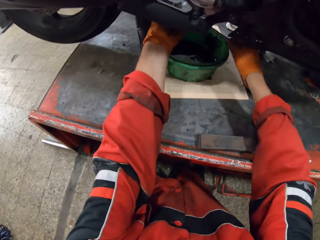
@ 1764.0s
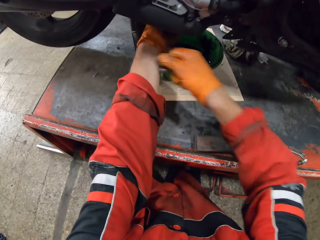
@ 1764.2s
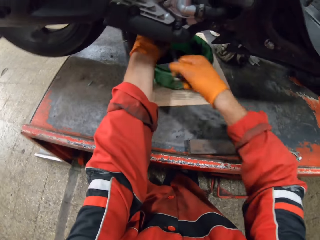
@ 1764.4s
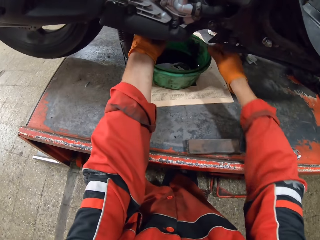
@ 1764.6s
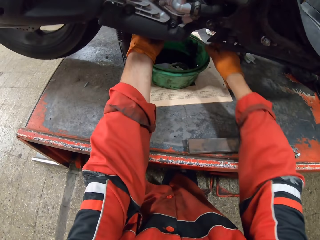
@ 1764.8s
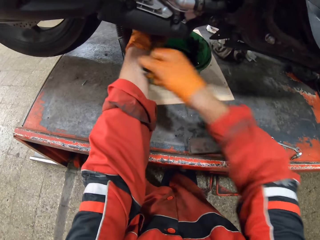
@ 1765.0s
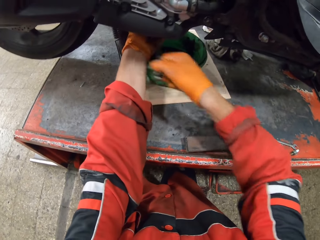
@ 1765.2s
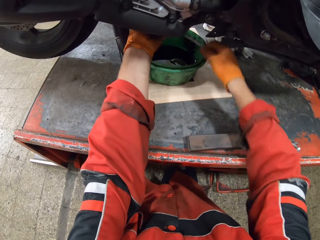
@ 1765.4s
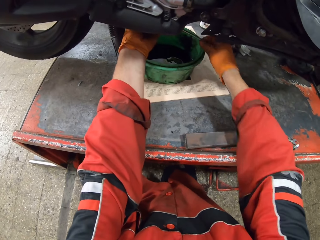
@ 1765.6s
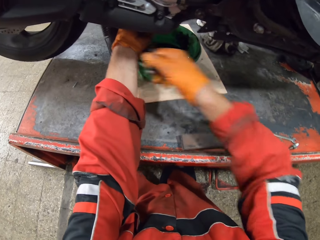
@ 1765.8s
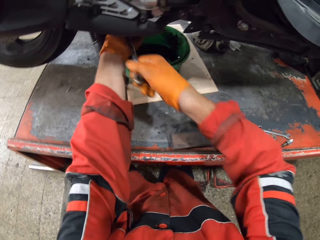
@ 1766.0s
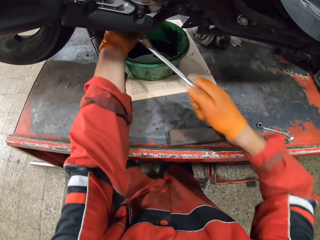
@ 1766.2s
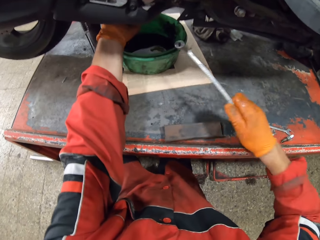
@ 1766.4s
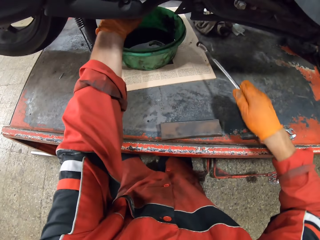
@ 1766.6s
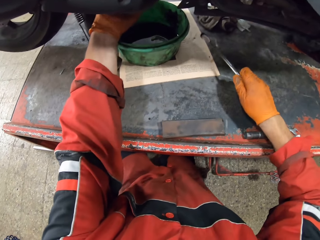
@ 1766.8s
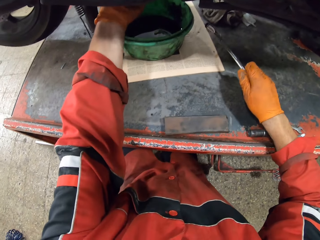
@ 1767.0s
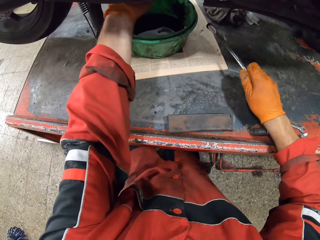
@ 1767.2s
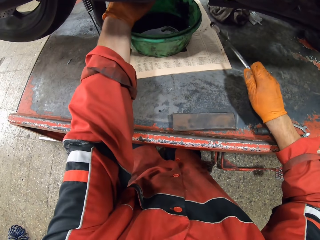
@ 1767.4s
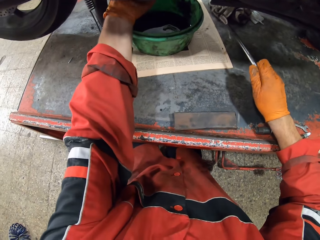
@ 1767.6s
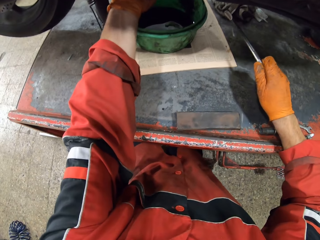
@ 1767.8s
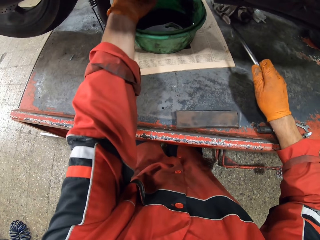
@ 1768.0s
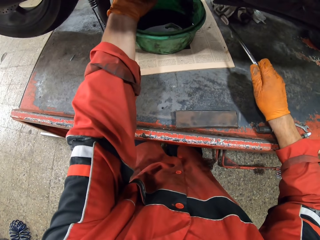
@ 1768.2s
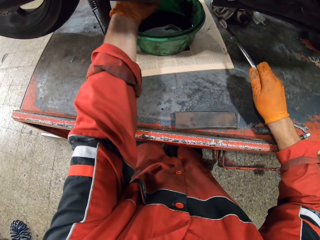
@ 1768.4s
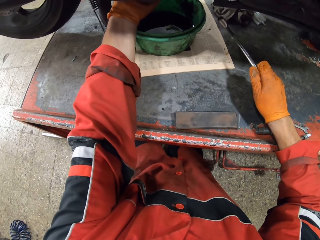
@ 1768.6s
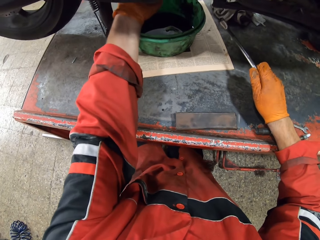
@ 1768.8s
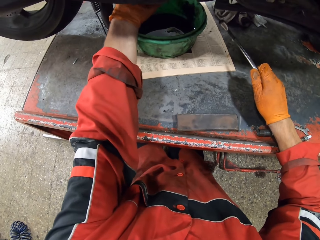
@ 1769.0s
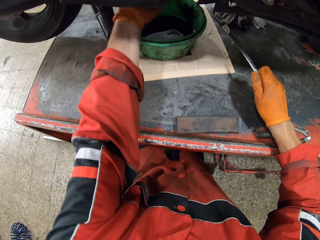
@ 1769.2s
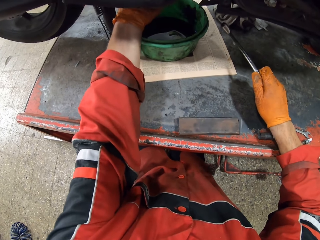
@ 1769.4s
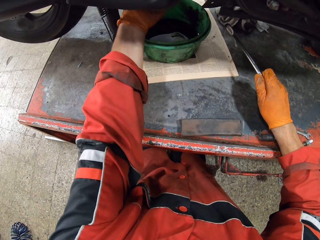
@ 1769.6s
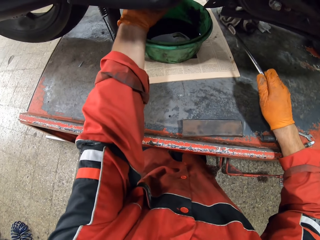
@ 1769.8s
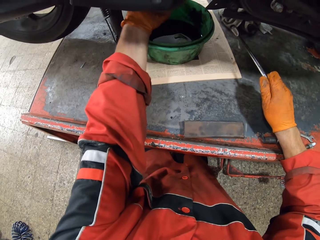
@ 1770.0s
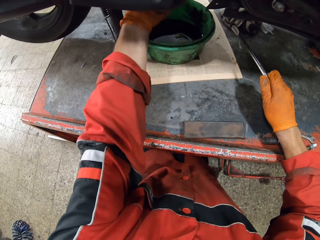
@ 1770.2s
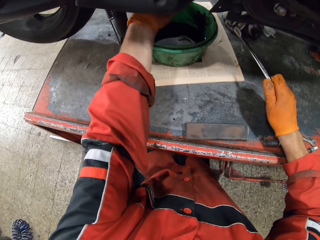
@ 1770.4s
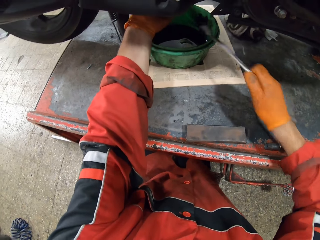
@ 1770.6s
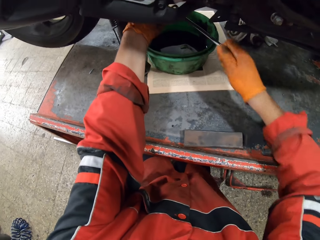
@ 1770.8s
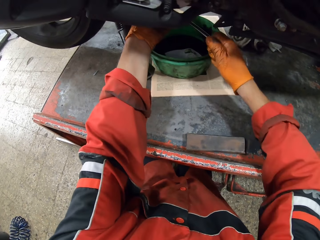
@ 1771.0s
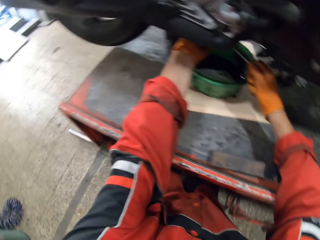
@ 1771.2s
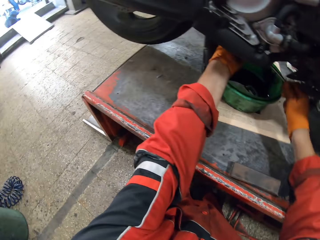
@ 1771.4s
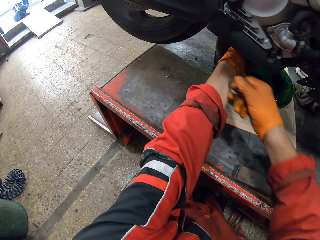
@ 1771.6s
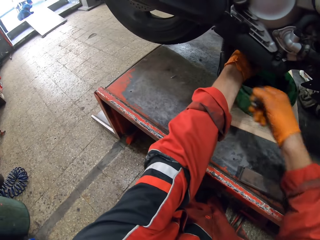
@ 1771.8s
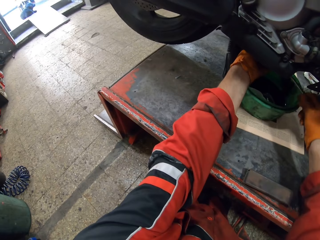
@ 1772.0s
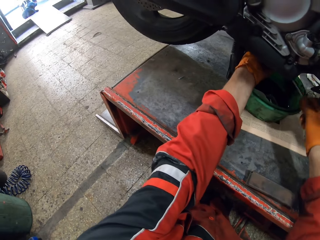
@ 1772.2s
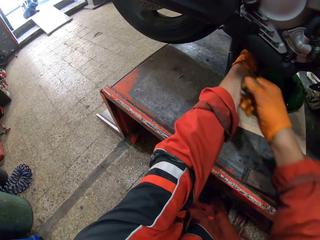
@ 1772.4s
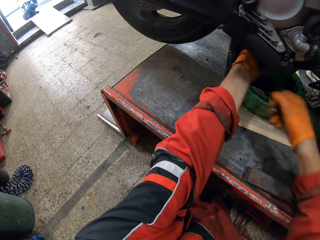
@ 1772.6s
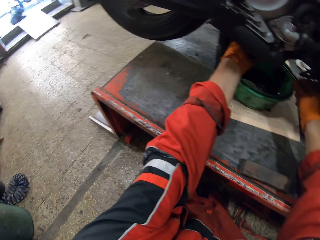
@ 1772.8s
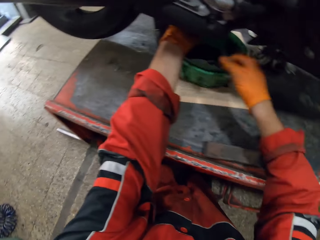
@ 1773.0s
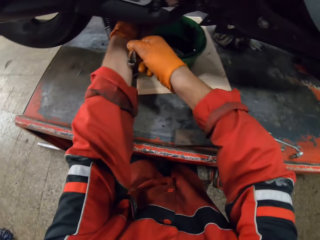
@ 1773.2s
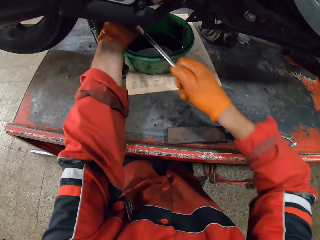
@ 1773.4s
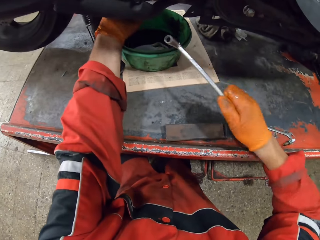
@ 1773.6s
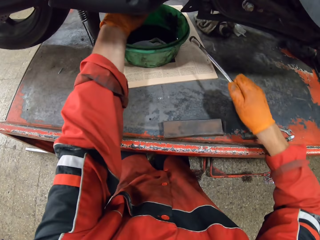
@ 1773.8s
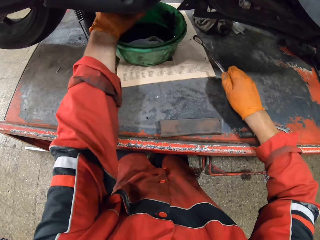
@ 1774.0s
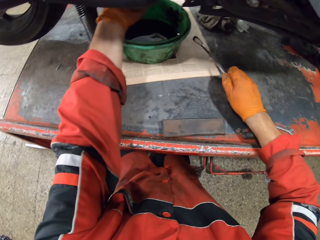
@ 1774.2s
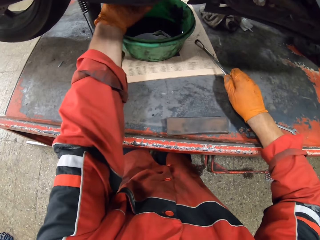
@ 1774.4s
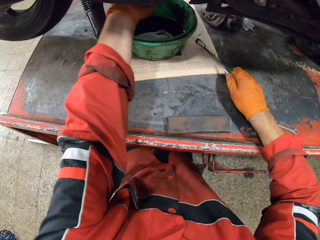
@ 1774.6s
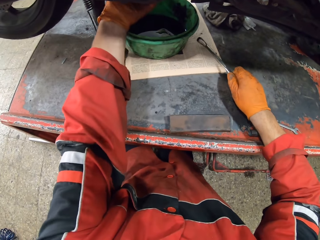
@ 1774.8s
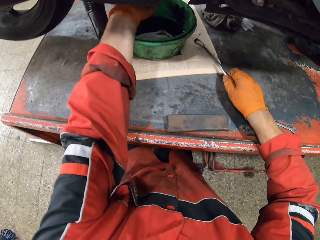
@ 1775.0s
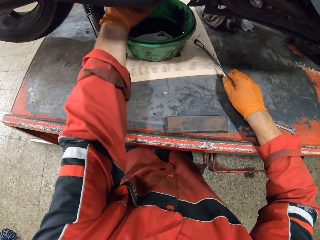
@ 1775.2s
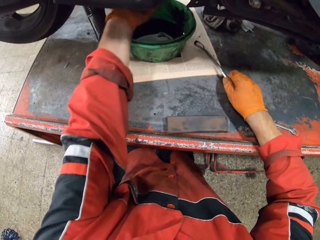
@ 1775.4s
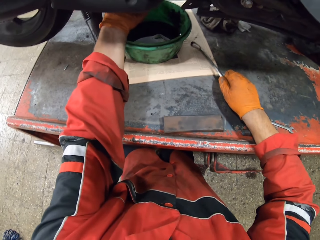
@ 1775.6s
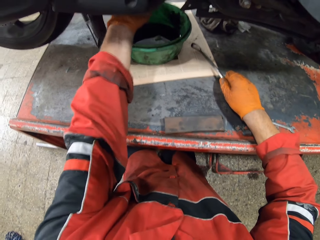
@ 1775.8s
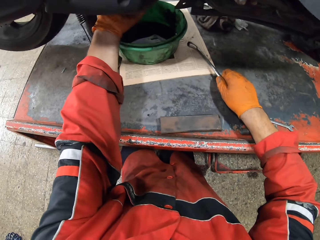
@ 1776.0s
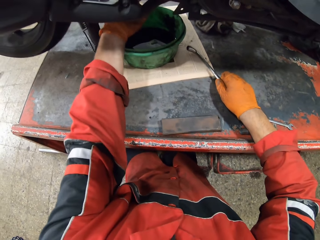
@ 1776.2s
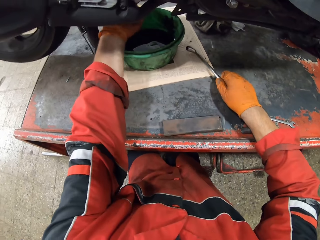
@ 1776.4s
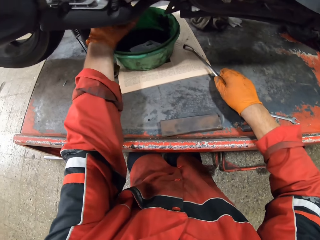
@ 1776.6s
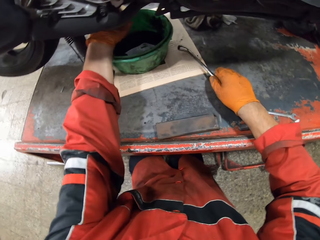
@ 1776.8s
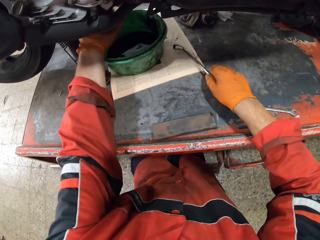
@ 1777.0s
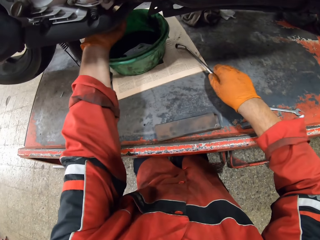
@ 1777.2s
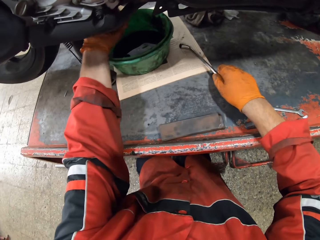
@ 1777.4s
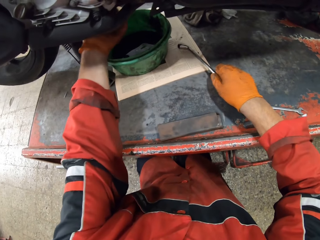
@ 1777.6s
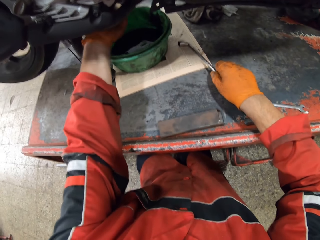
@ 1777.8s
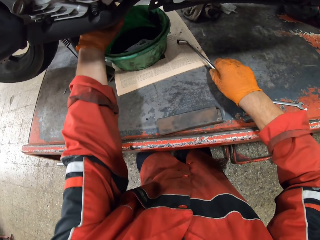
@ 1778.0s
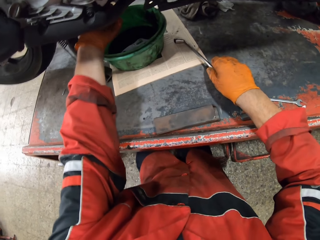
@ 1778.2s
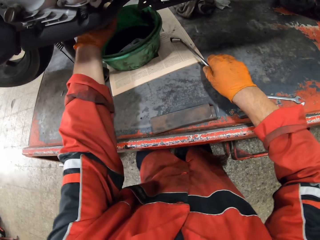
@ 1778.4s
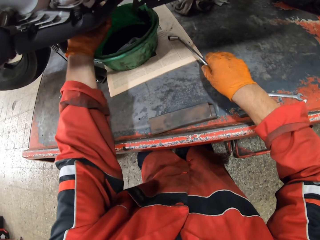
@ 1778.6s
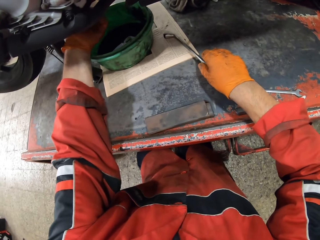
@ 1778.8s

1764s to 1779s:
The camera wearer holds the wrench or spanner. He unscrews a bolt under the motorcycle with his left hand. He unscrews a bolt with both hands with the spanner. He holds the wrench. He unscrews a bolt under the motorcycle with his left hand.

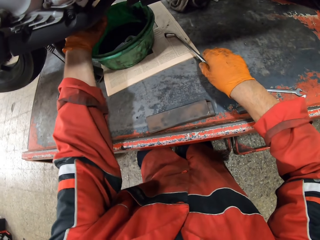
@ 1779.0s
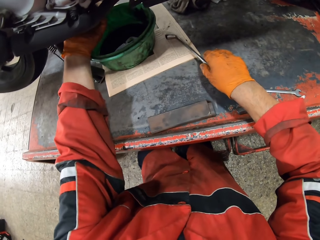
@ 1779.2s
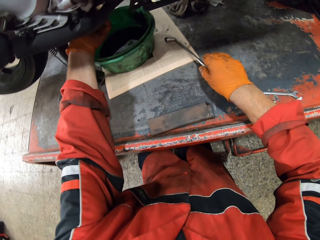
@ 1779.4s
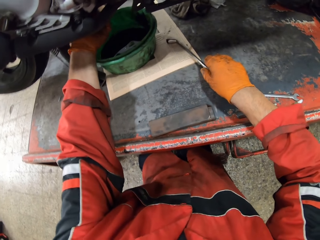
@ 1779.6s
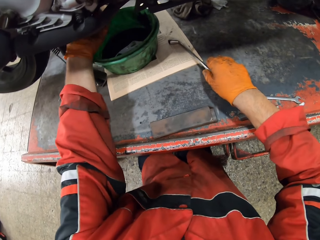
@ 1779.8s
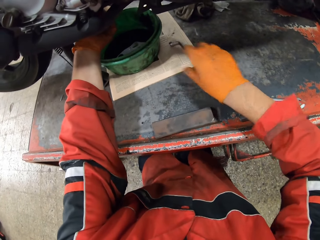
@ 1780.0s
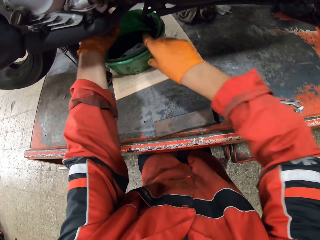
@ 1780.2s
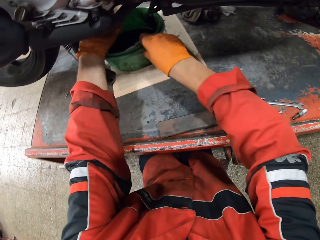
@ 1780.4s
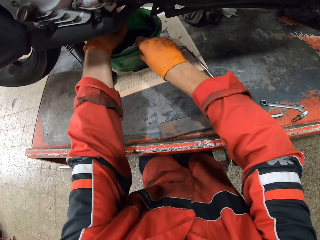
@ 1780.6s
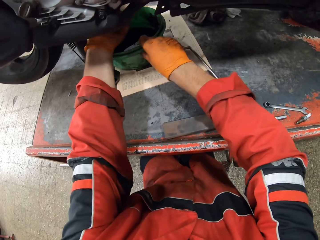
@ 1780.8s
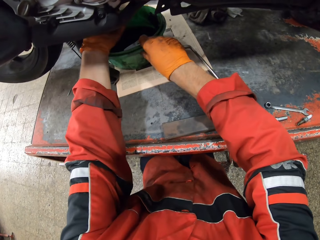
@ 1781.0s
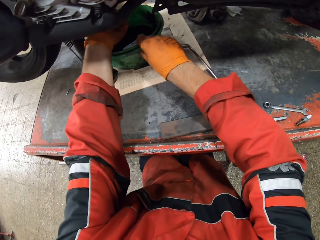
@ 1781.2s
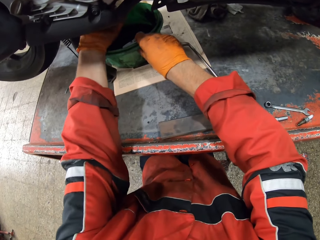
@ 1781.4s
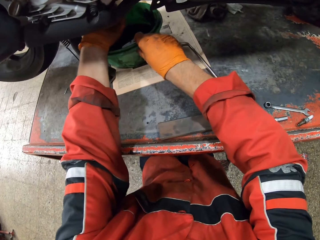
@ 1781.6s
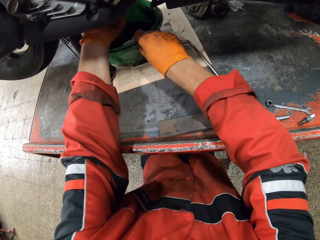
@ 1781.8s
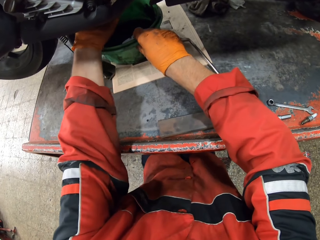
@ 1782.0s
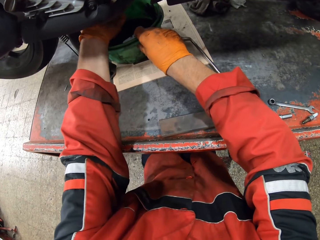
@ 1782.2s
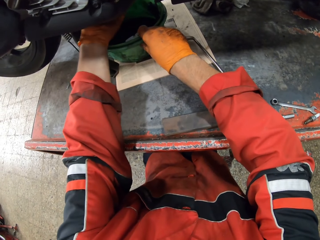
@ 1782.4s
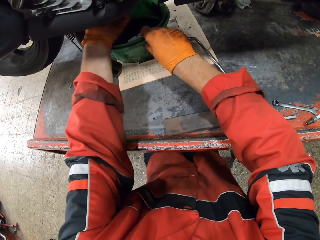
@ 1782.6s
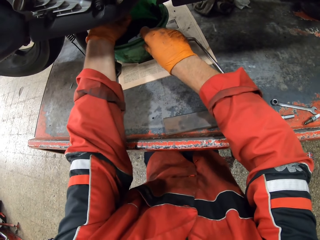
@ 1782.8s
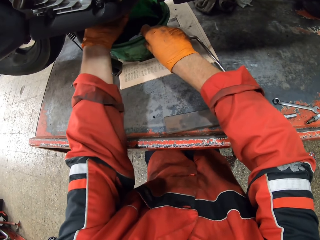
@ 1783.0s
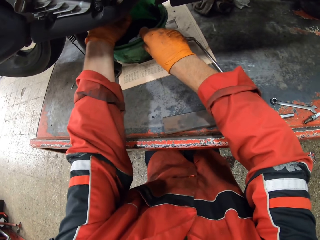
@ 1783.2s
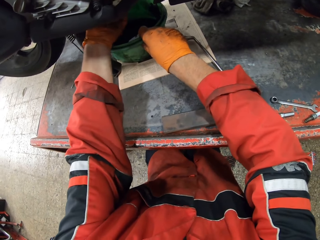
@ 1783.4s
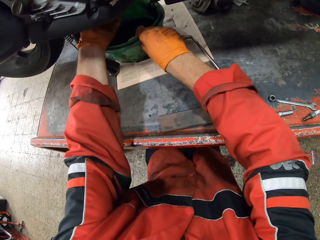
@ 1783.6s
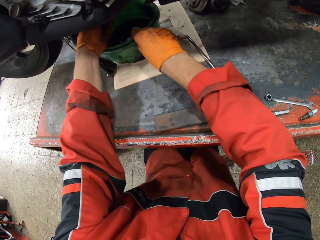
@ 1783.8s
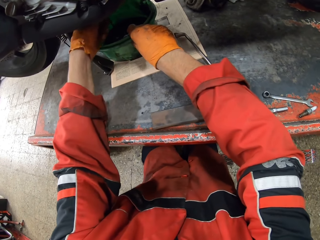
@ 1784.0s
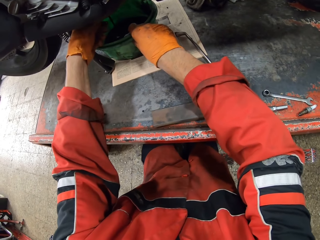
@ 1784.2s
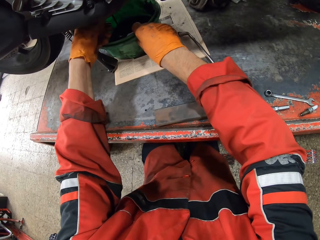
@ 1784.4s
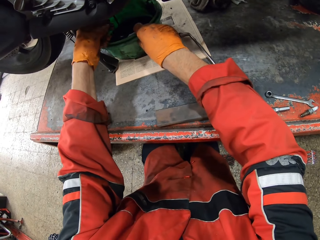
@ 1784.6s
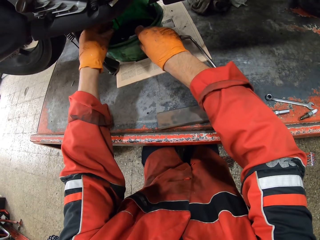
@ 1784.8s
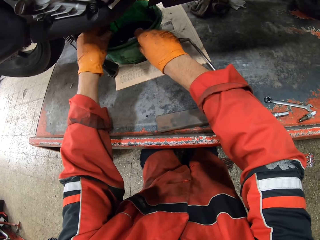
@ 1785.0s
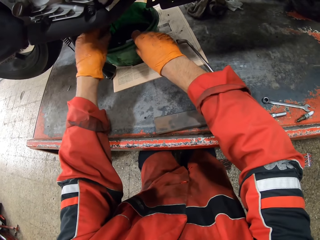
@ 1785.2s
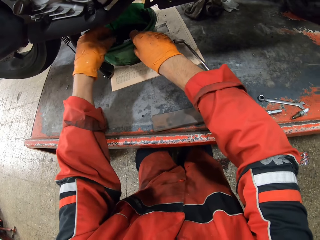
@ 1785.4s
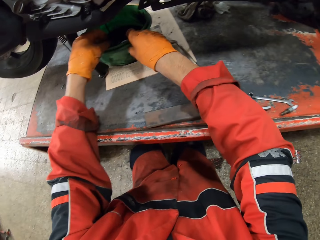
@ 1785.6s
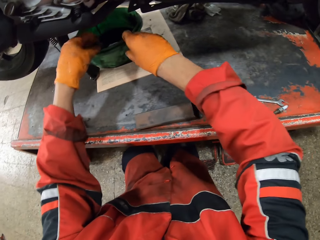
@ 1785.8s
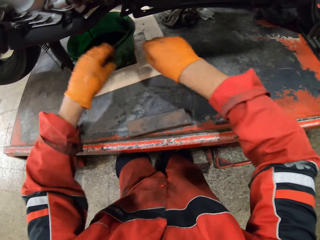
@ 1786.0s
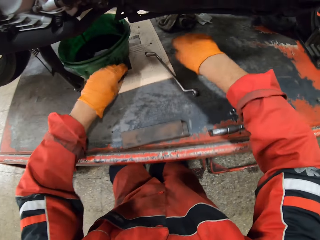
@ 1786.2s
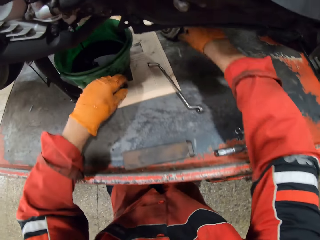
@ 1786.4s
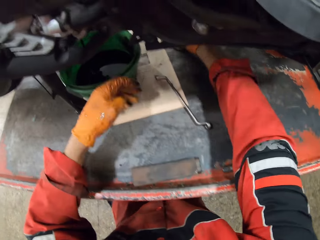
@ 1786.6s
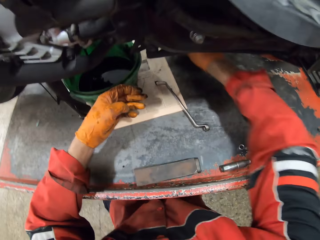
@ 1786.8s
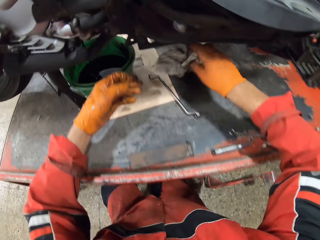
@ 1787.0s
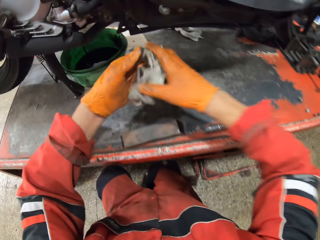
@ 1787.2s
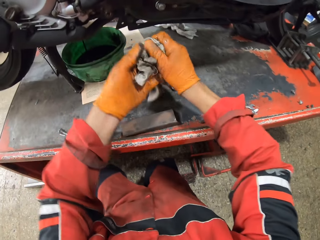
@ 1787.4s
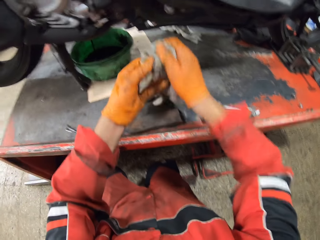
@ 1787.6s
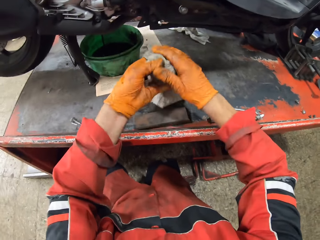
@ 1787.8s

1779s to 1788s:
The camera wearer moves the bowl of oil or basin with his right hand. He holds the basin. He unscrews a bolt under the motorcycle with his left hand. He drops a bolt on a newspaper with his left hand. He picks up a rag or piece of material with his right hand. He holds the piece of material.
